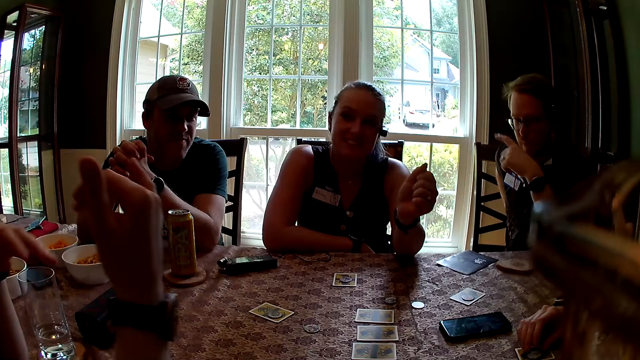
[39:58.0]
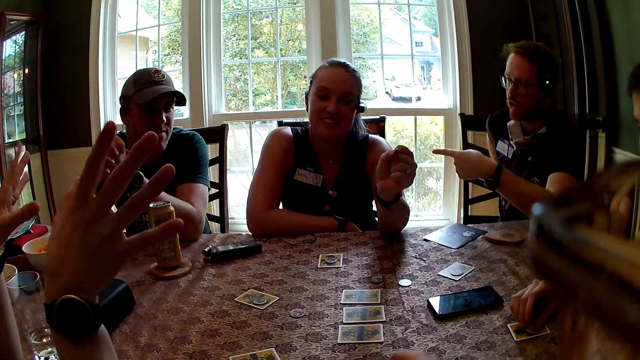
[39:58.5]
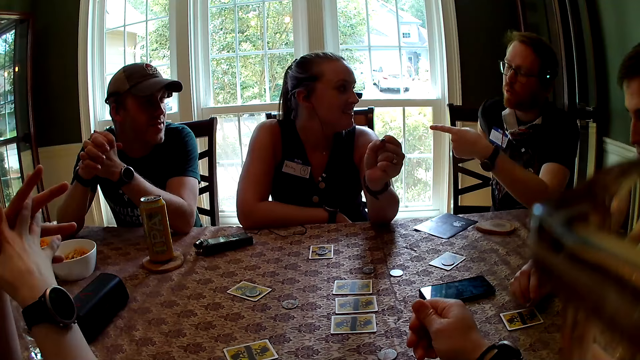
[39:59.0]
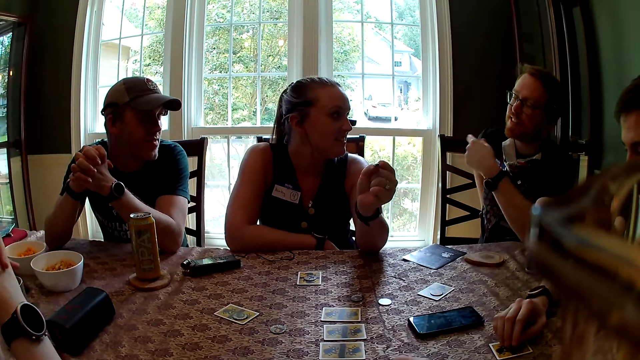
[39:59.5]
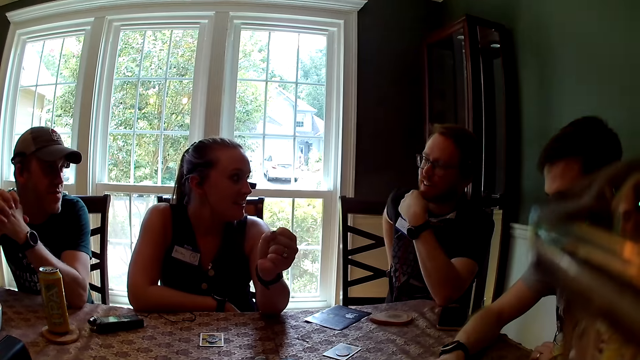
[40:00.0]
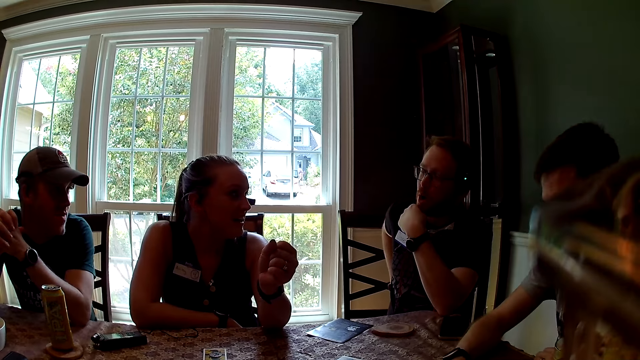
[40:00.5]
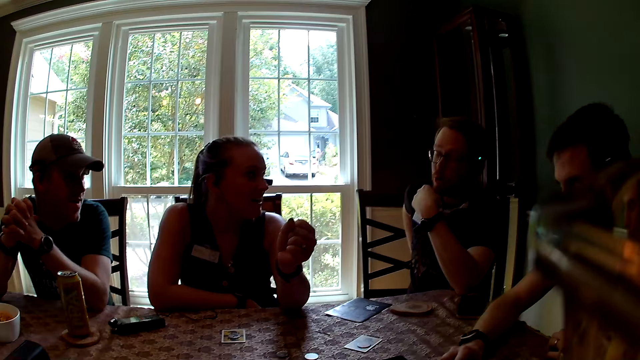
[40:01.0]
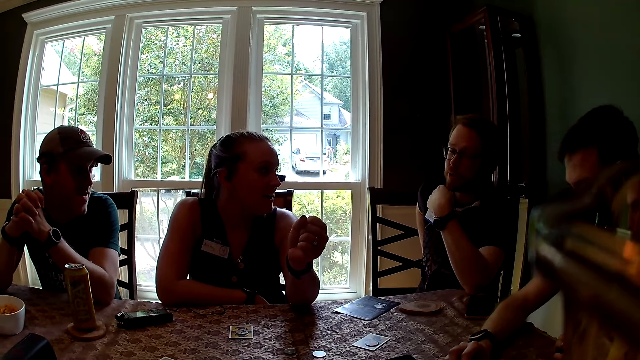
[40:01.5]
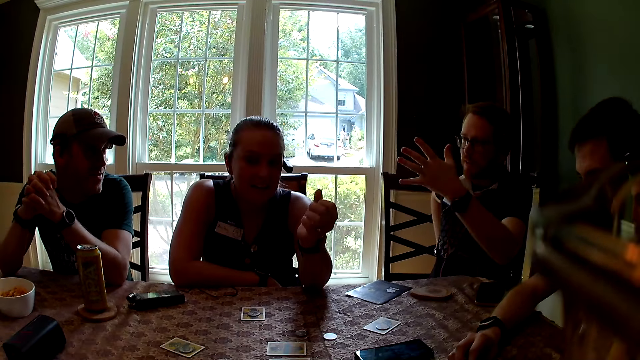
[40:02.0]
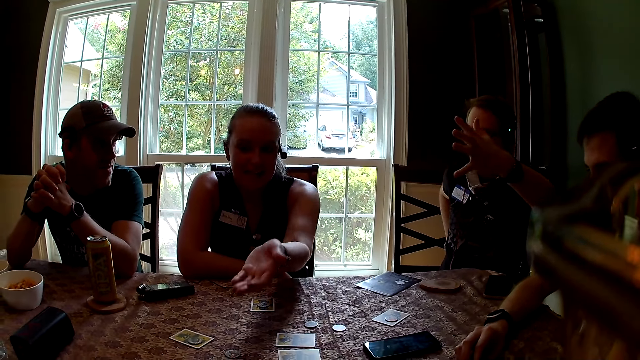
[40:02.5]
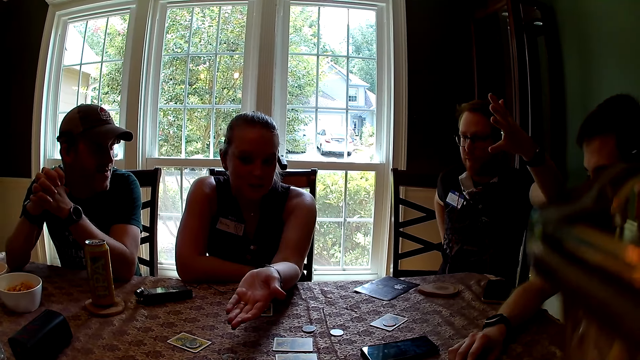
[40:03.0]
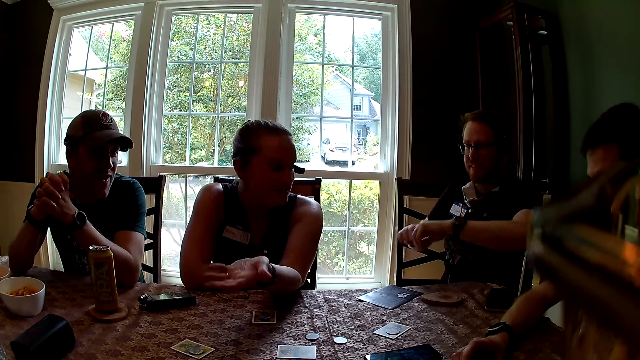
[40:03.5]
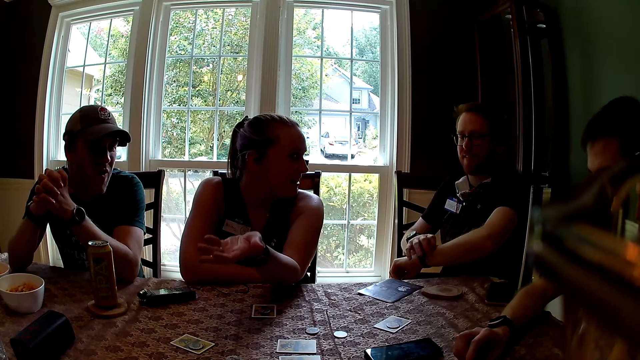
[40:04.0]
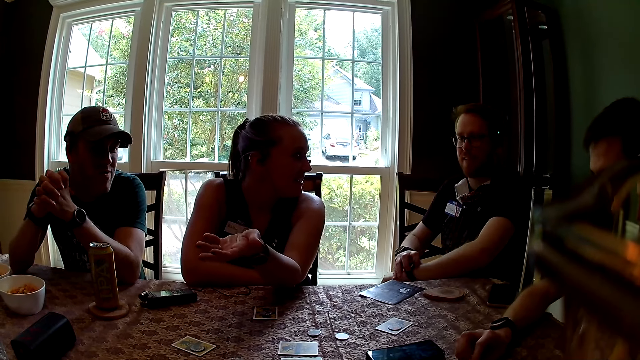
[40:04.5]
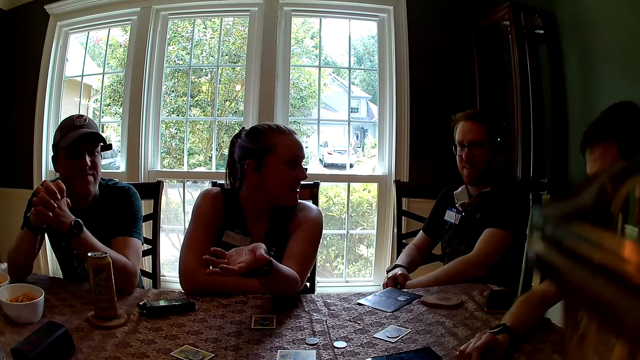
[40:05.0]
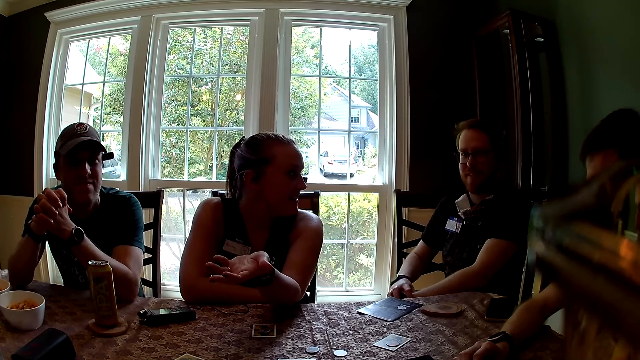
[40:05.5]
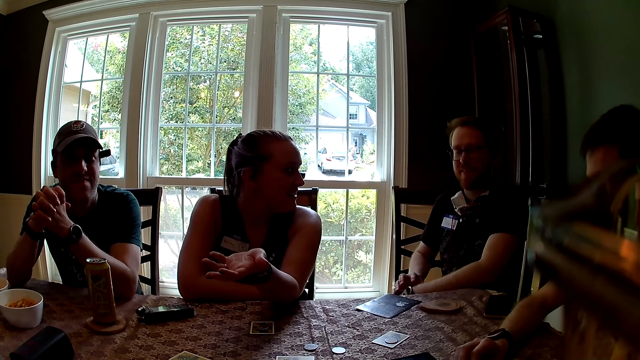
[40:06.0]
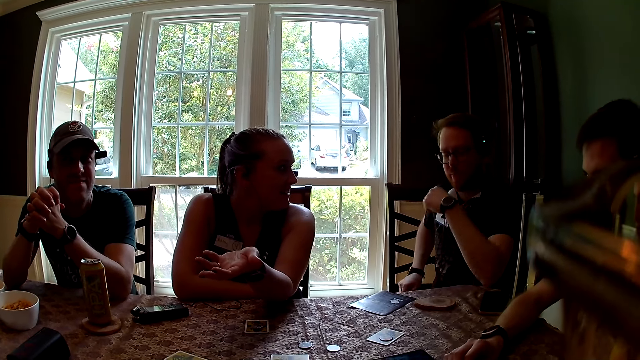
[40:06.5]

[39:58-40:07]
A man plays with a token in his right hand. Another man adjusts his wrist watch with his right hand.

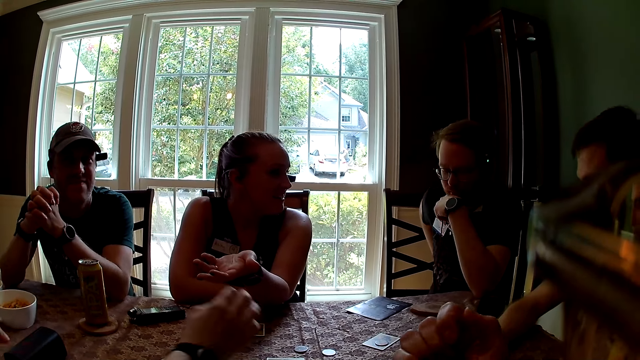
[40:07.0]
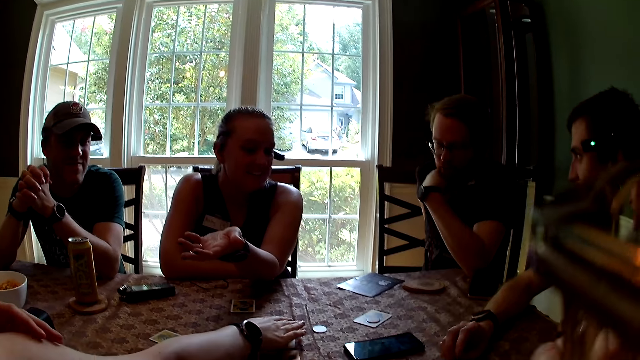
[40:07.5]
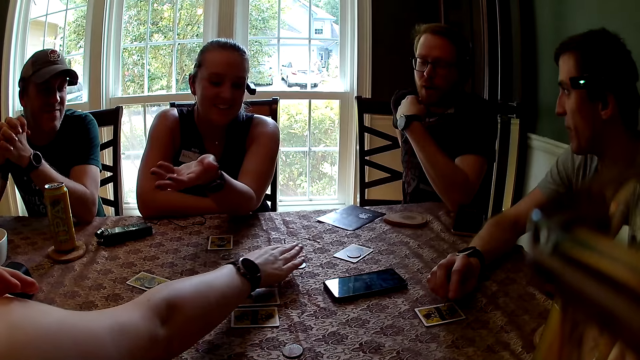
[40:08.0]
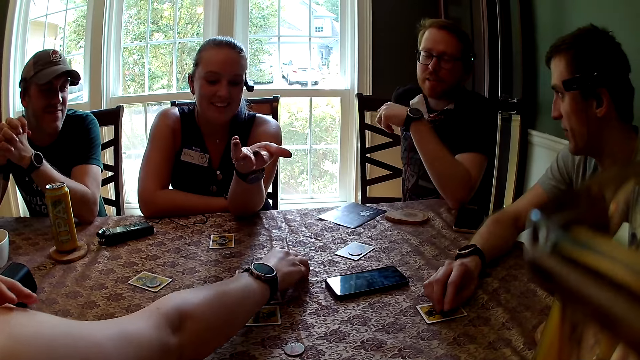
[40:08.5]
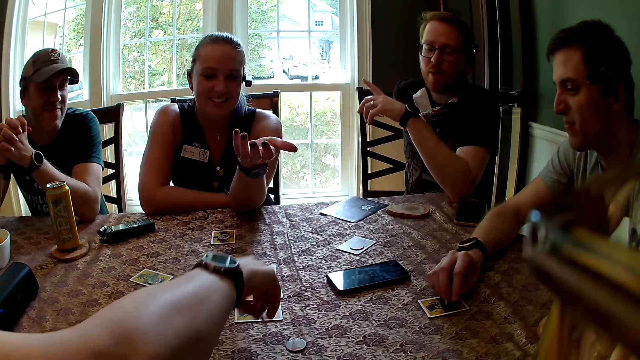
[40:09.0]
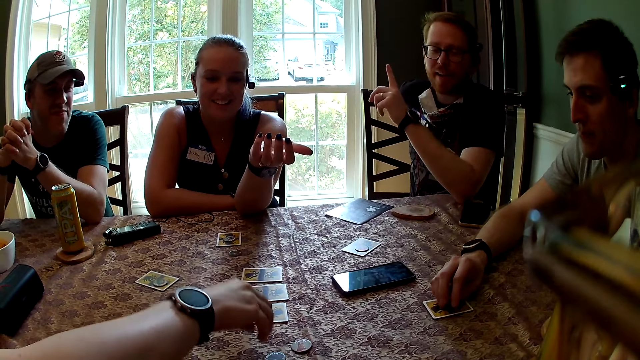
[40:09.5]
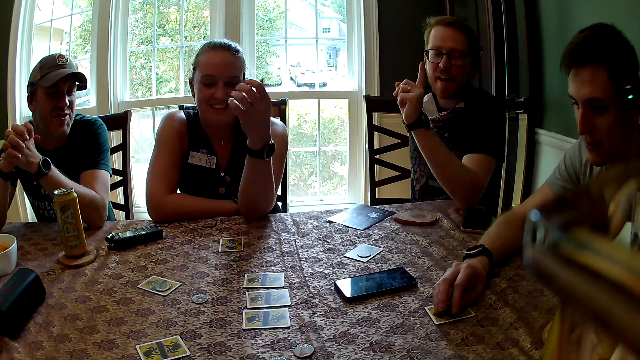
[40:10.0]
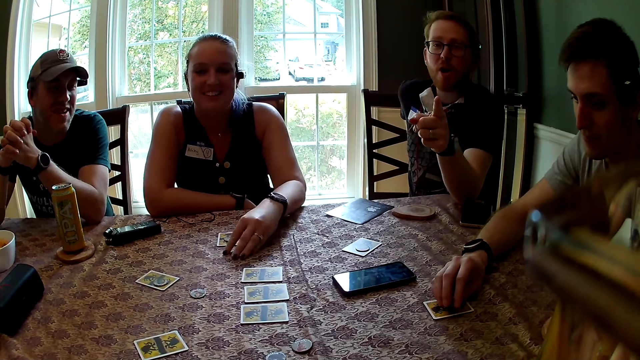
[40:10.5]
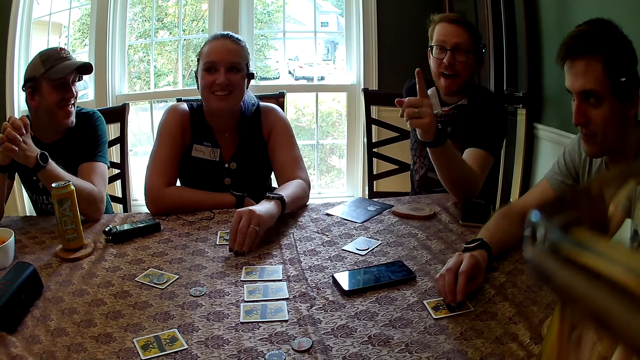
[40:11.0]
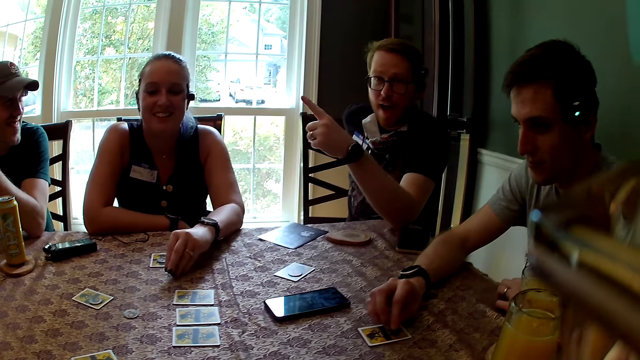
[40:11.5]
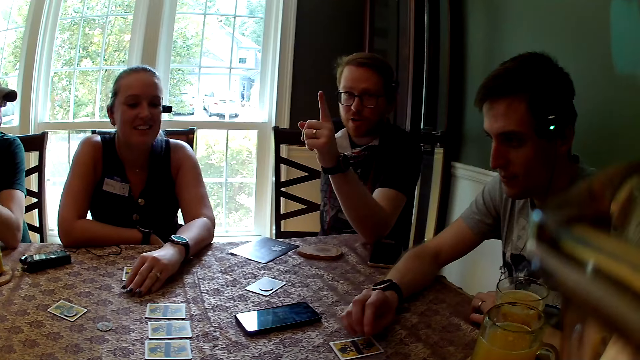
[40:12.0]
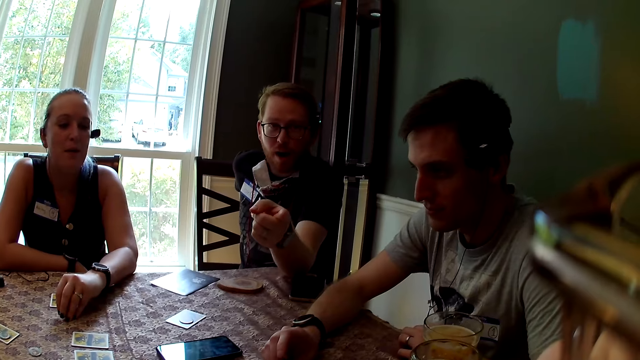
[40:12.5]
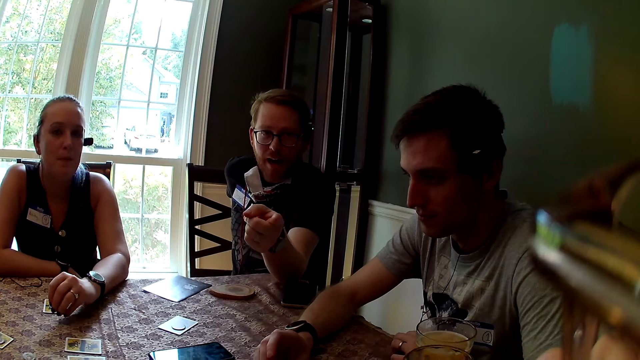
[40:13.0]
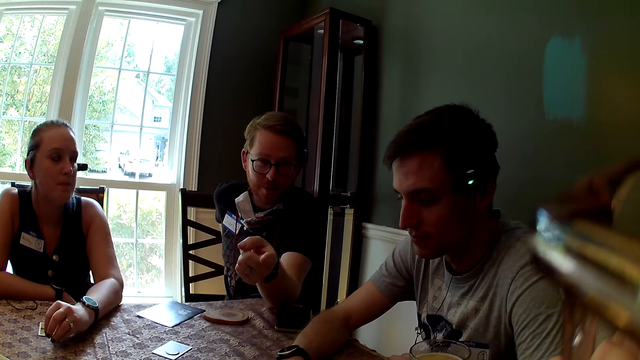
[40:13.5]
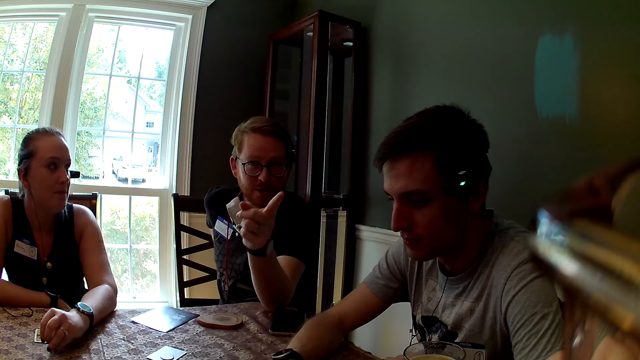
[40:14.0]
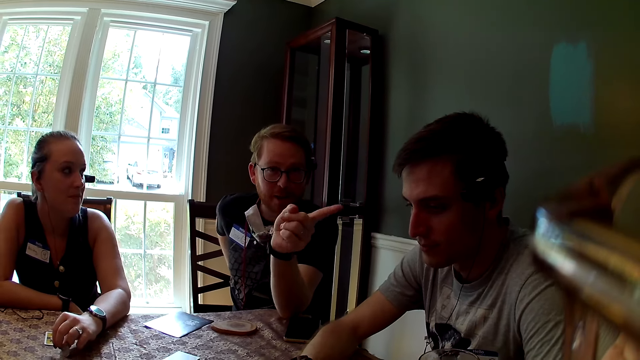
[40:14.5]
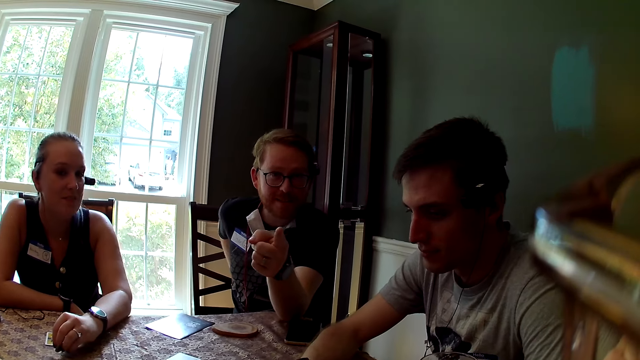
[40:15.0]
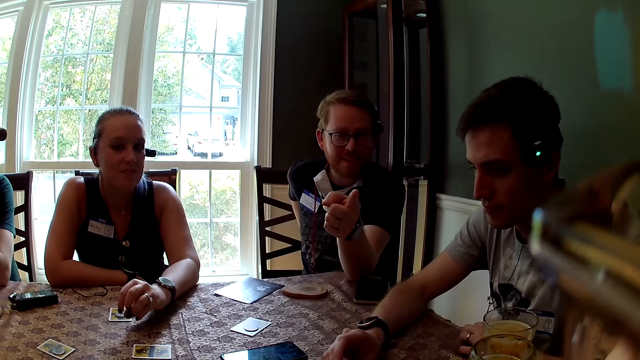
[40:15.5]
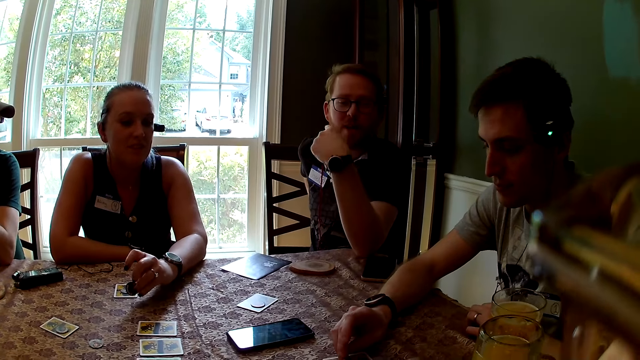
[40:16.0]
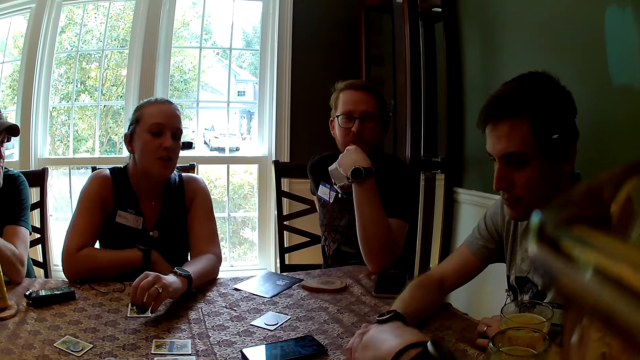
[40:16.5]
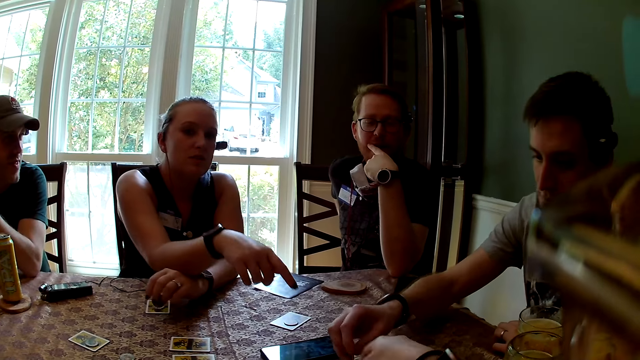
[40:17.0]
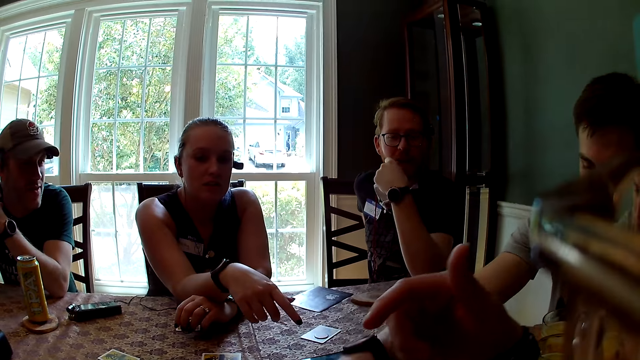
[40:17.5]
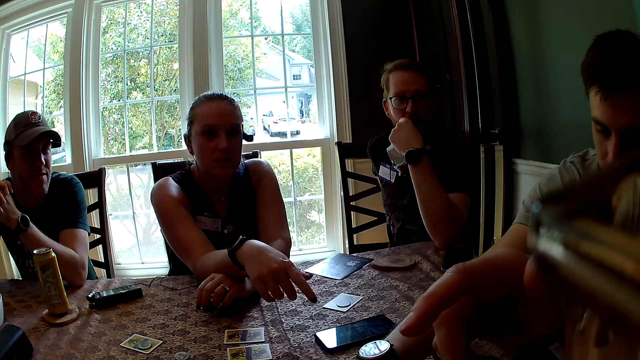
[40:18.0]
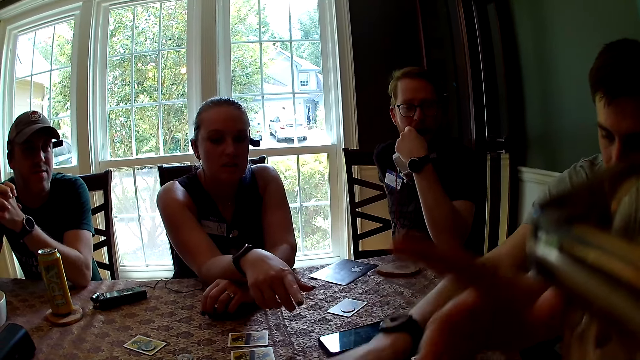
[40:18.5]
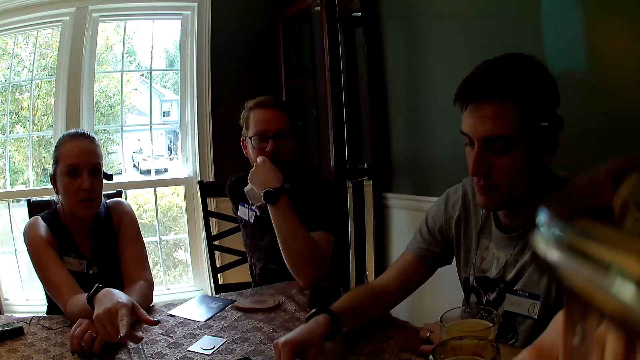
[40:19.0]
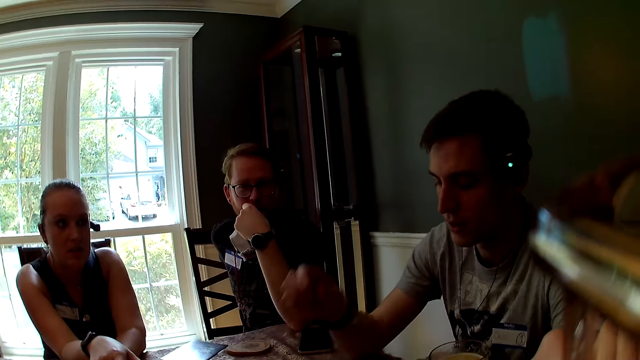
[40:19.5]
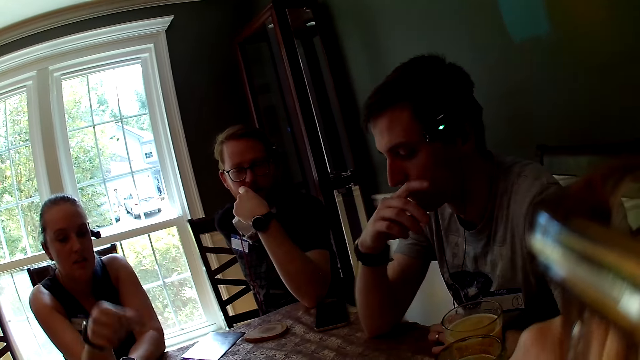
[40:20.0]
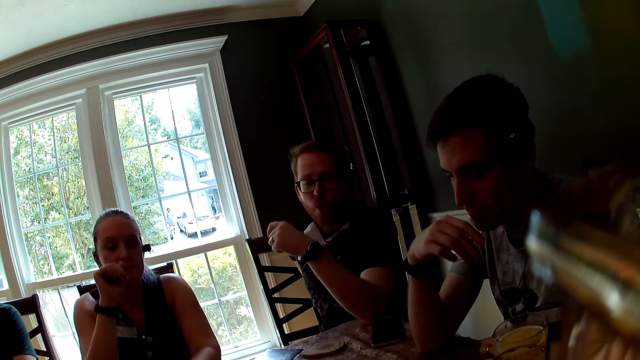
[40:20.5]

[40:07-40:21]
A woman picks up a token from the table with her left hand. The camera wearer picks up playing cards. The woman places the token on the table with her right hand. Another woman picks up a token from the table with her left hand. The camera wearer looks around. A man picks up a token from the table with his right hand. The camera wearer raises a hand up.
